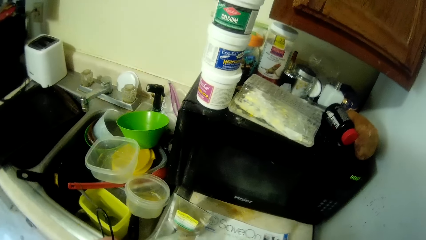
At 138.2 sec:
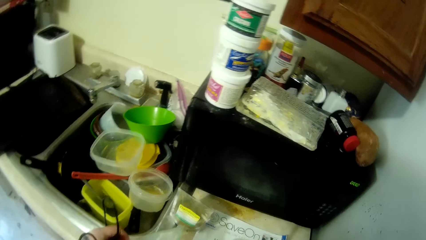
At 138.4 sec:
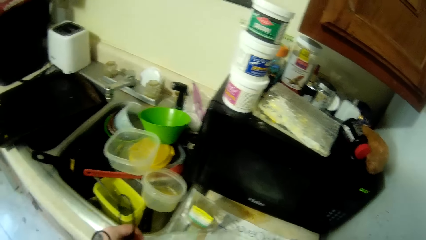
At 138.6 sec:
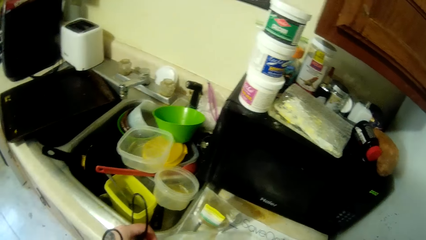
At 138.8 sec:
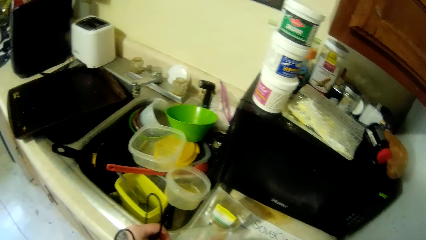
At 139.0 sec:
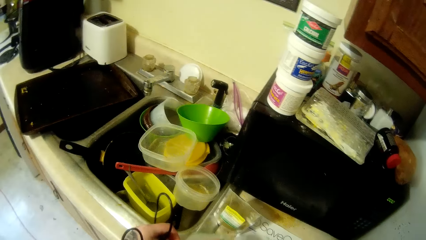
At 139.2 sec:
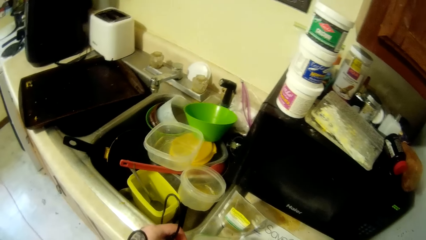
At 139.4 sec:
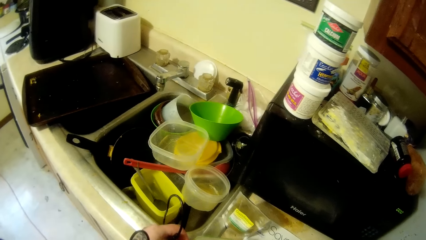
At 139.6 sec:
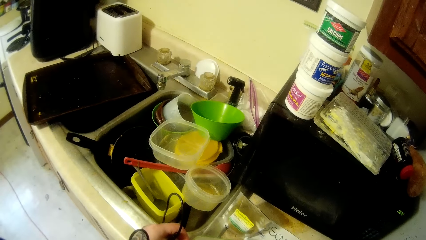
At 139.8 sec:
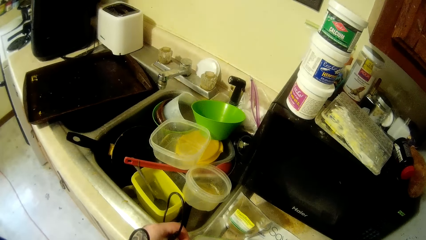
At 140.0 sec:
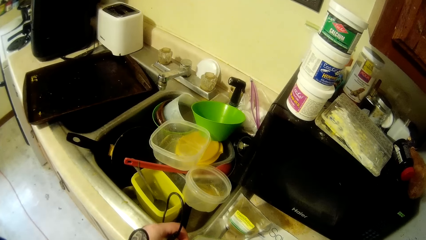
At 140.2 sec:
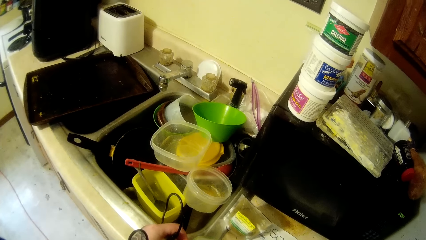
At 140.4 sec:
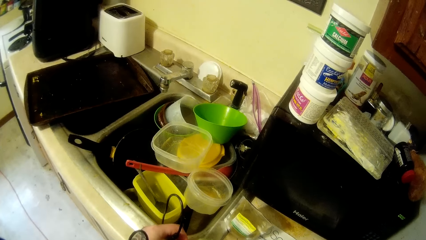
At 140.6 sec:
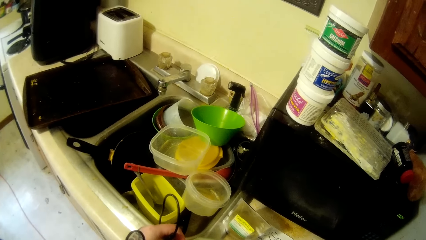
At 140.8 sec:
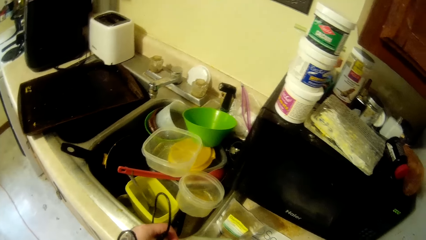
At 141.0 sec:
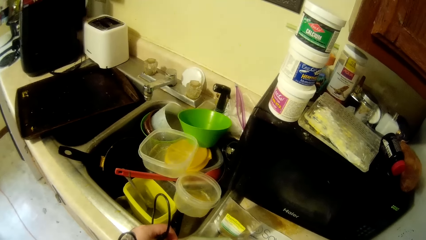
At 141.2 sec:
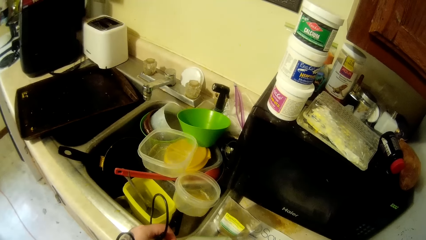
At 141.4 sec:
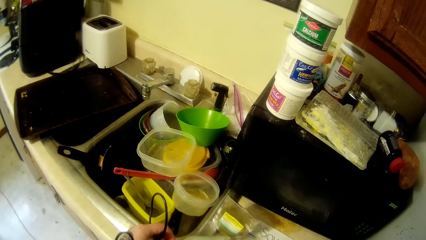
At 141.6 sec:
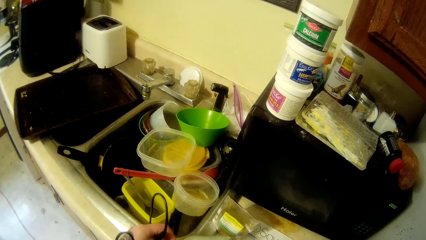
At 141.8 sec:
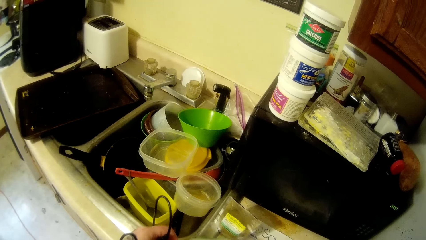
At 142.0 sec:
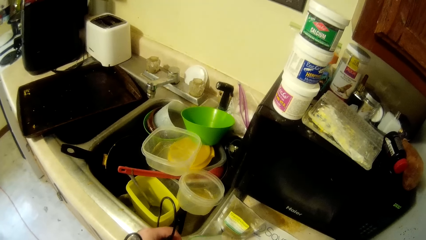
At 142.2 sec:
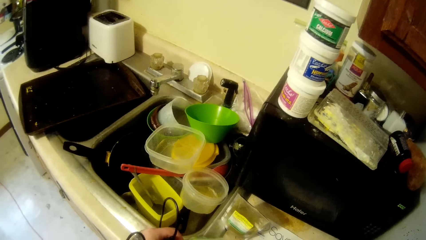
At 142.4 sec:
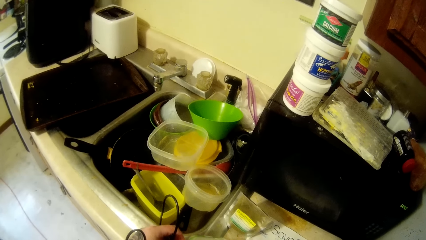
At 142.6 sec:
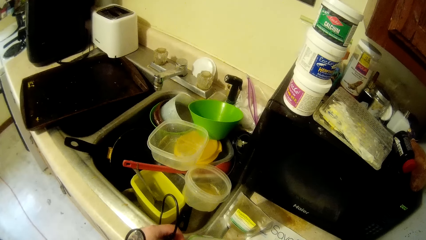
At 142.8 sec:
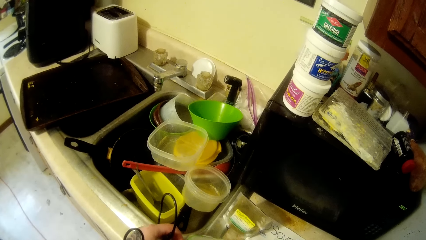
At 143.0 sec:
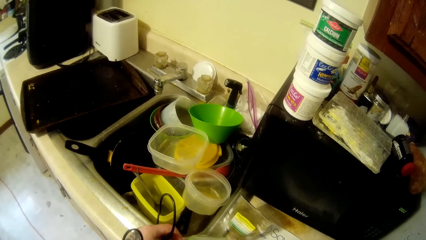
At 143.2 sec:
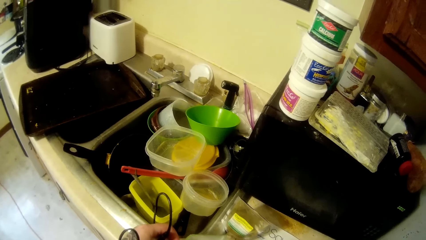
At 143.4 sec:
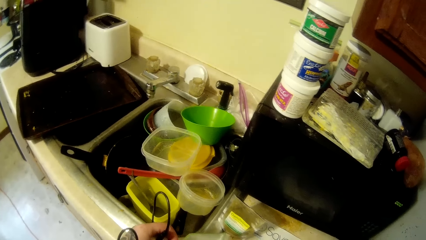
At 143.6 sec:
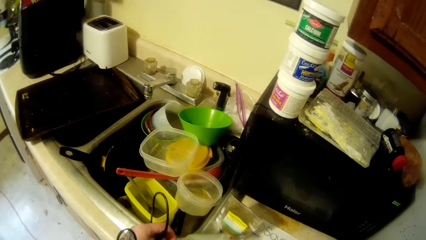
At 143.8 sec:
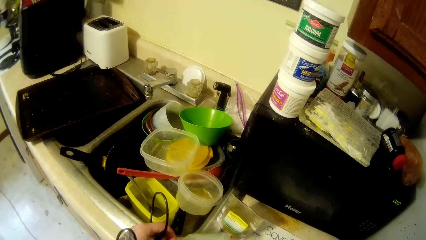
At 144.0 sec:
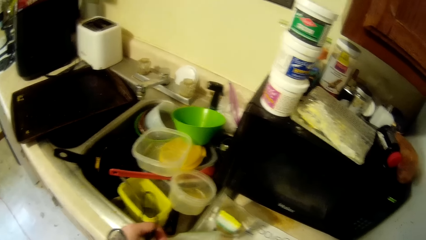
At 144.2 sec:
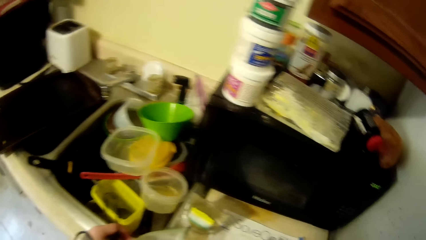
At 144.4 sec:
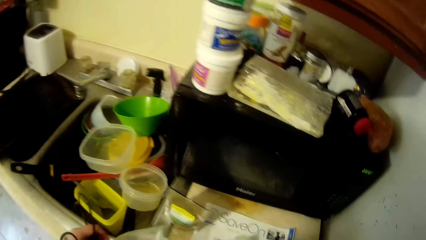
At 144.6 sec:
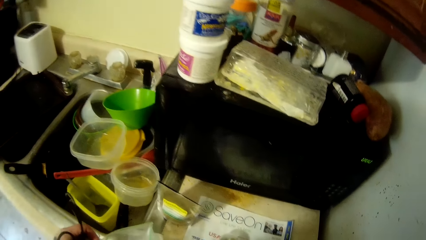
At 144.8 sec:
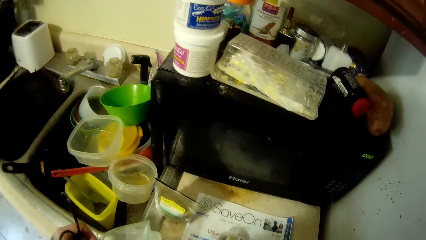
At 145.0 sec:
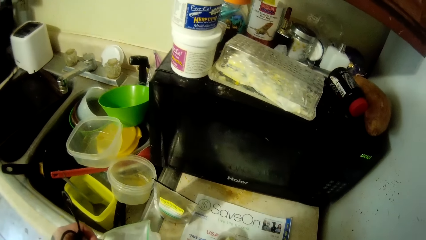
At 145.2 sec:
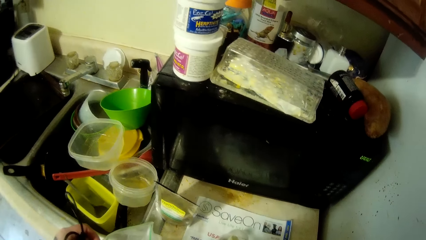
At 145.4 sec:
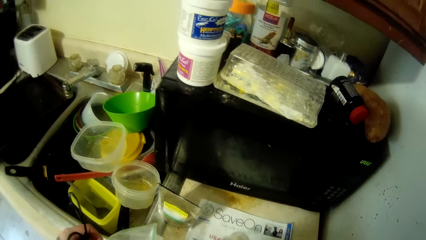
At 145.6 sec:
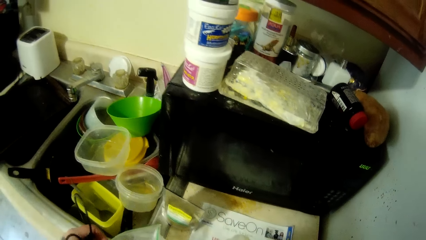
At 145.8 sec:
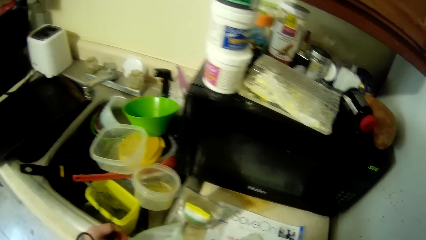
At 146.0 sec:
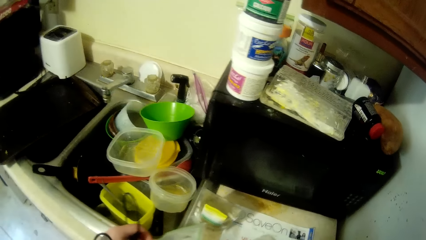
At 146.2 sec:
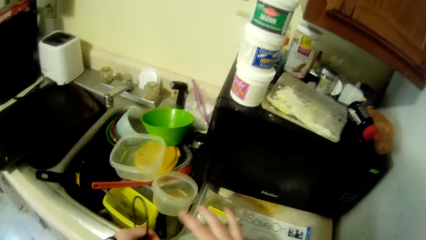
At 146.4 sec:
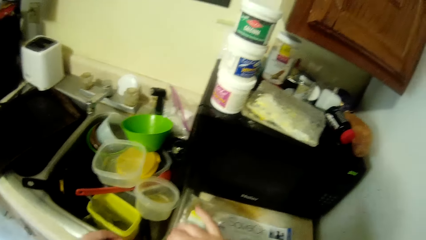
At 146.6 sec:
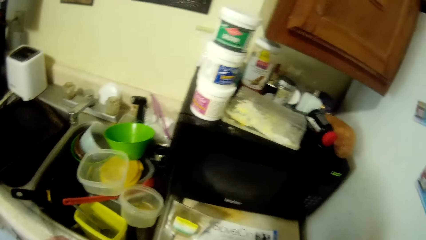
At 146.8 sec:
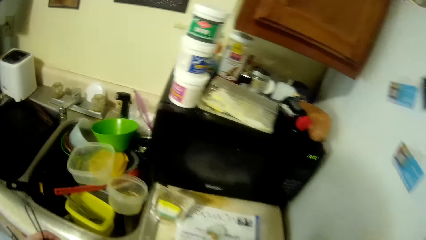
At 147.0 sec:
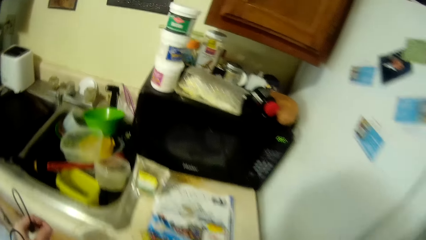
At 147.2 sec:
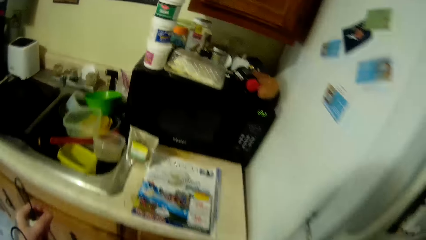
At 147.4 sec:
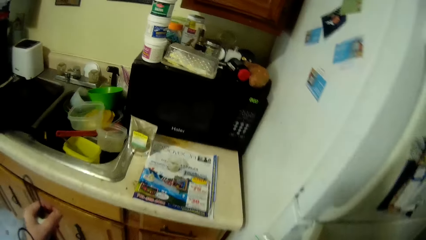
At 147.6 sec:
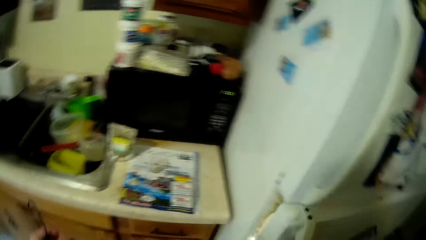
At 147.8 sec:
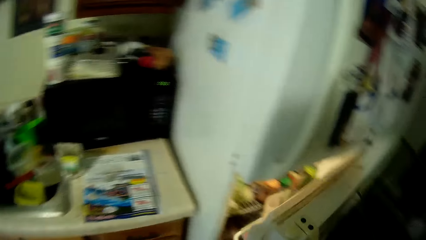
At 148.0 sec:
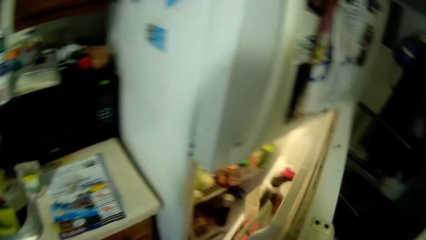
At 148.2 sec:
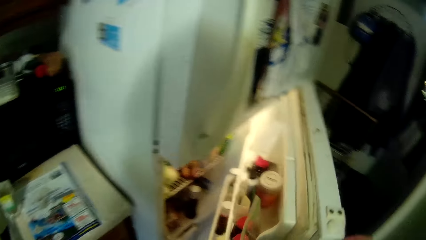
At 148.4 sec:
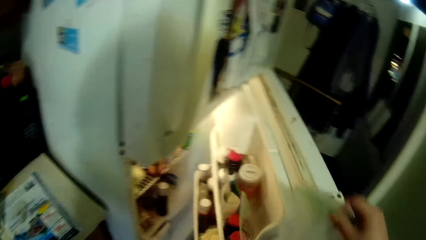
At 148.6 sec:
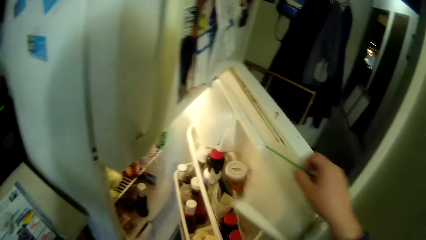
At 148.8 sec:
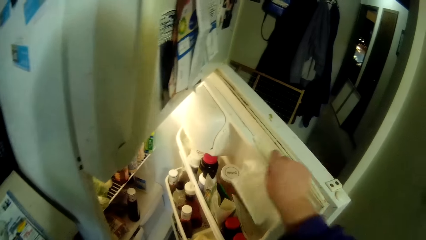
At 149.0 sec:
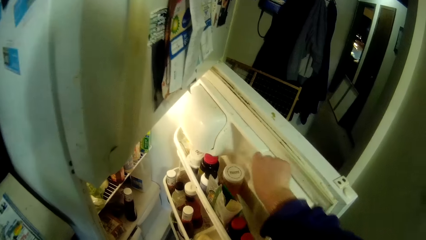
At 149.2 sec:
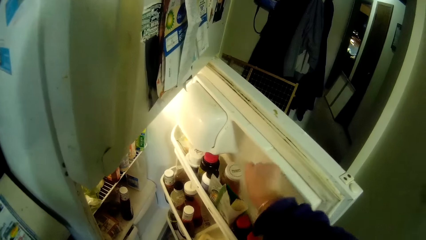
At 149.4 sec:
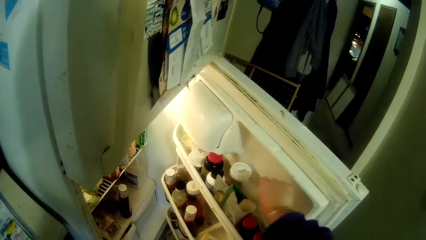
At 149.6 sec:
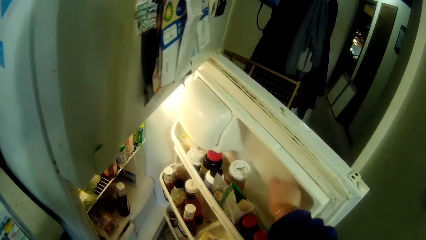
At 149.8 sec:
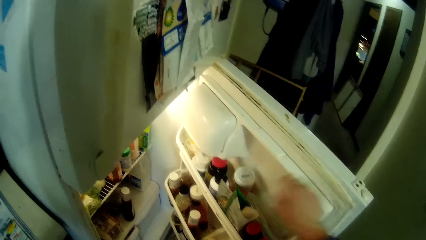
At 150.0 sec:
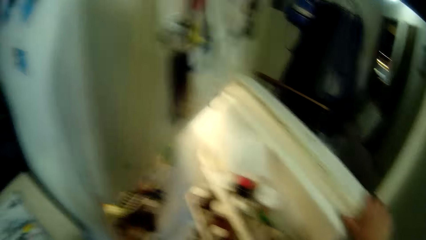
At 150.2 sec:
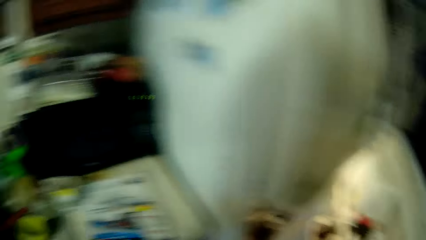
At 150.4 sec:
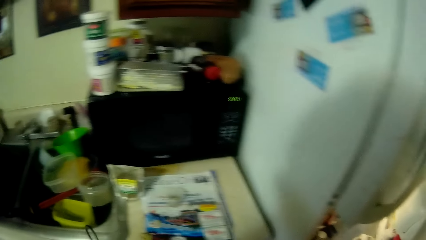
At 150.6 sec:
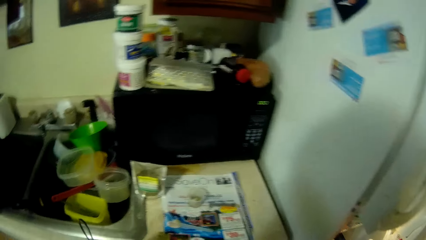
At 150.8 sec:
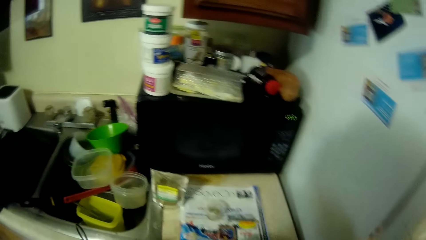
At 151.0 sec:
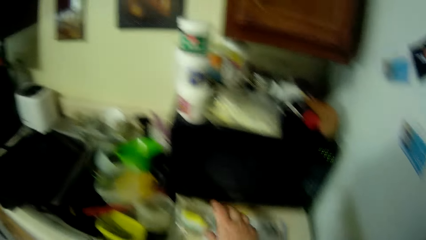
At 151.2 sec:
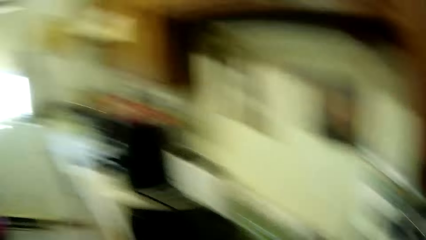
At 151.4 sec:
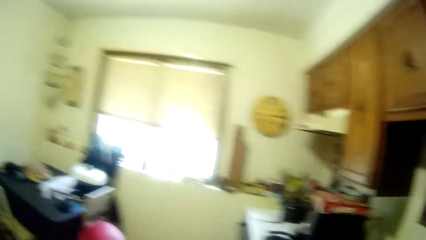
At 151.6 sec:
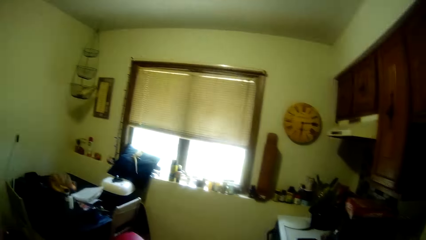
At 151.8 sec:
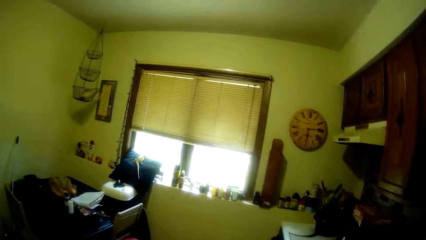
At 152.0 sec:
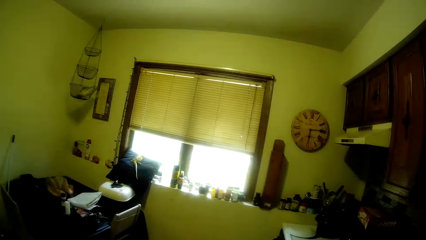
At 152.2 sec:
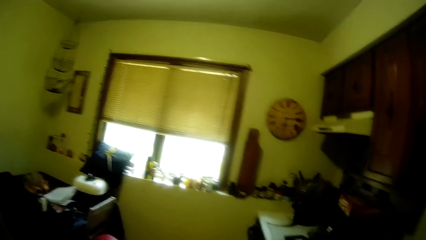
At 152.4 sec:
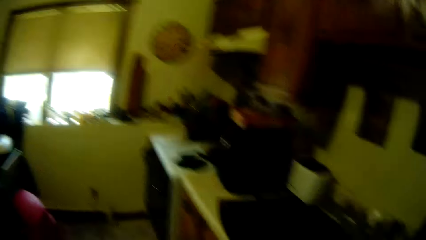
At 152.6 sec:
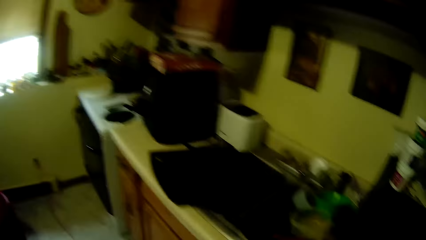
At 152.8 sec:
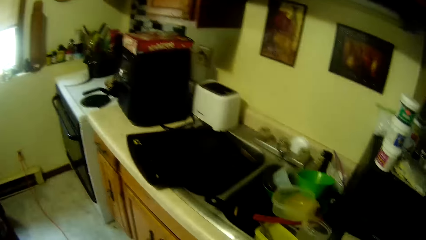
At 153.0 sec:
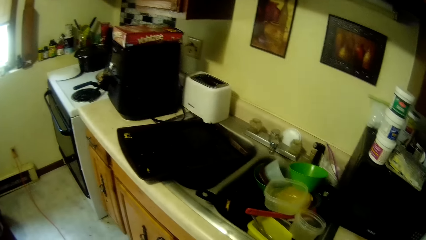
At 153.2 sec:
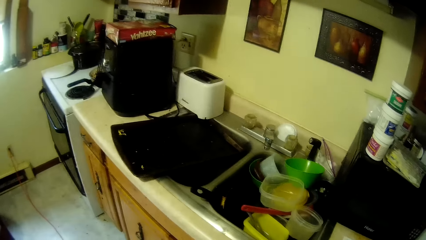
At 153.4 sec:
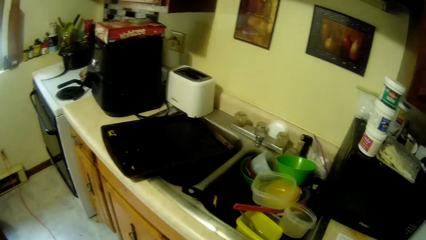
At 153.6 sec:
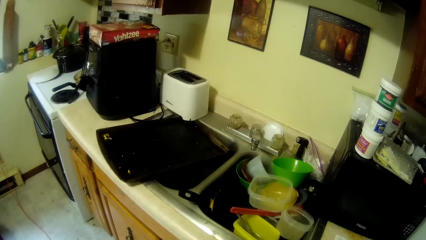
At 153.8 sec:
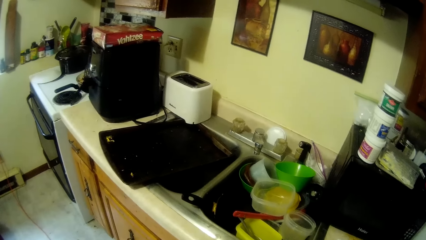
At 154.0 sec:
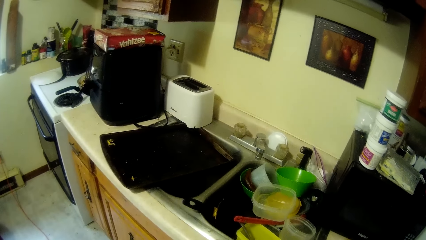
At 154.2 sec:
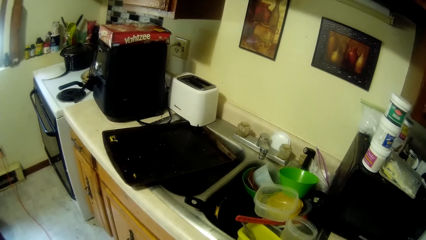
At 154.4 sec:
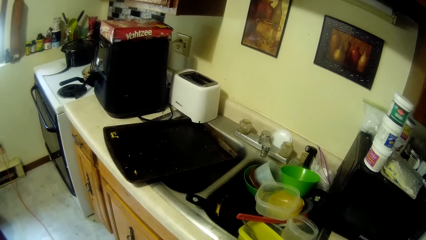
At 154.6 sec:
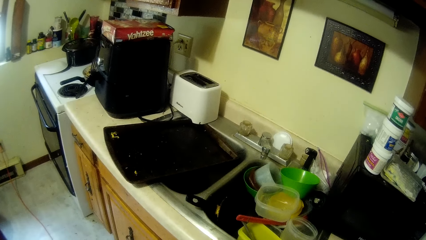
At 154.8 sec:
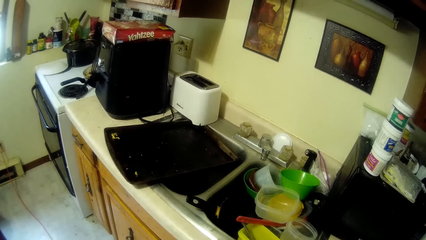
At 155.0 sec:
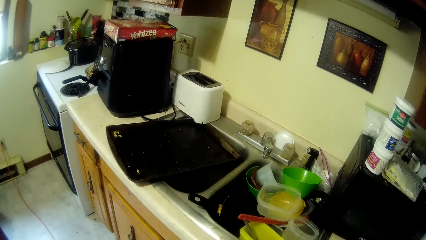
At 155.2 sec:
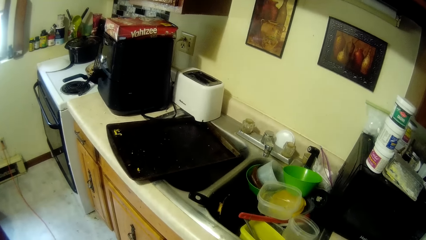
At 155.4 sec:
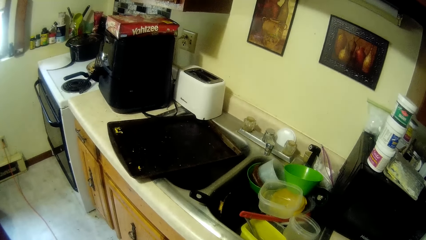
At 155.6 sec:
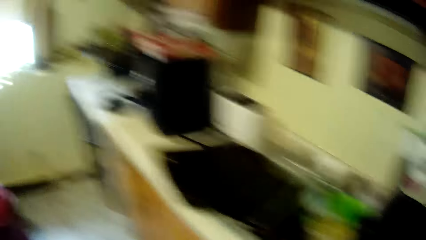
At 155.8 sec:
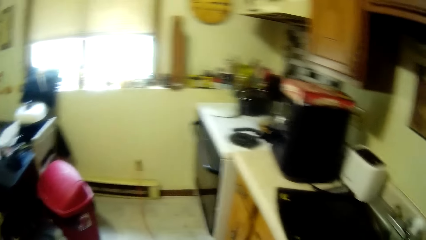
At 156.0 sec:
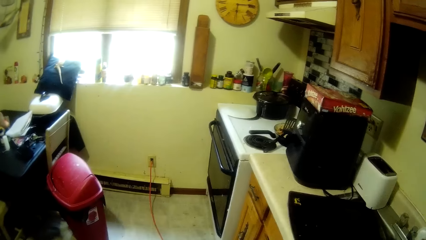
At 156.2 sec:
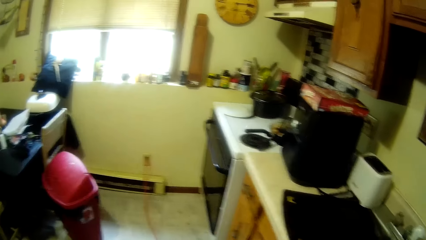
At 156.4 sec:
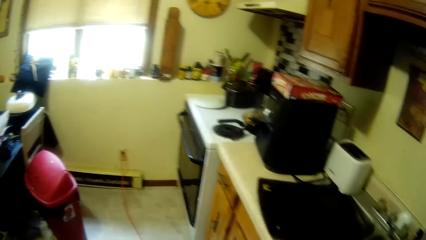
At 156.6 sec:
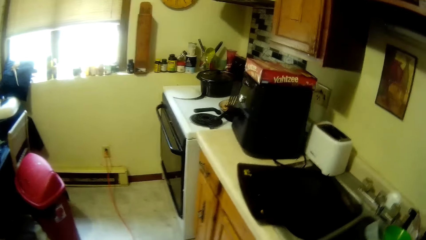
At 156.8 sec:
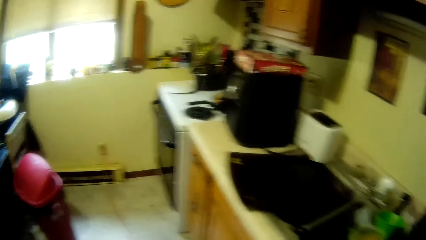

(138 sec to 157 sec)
The camera wearer picks the plastic bag. They move to the fridge and open the fridge. They put the plastic bag in the fridge. They close the fridge. They move a hand and look around.
